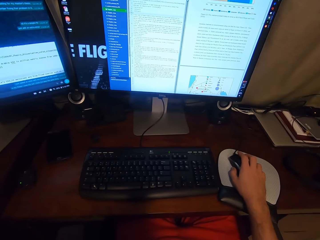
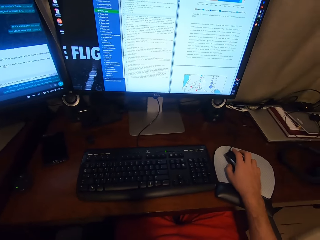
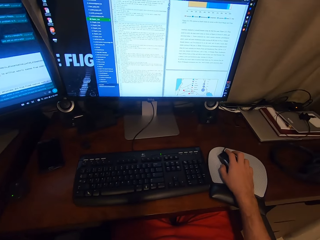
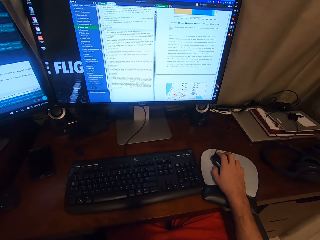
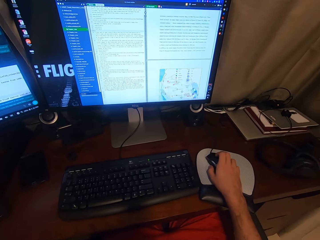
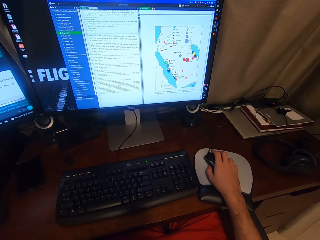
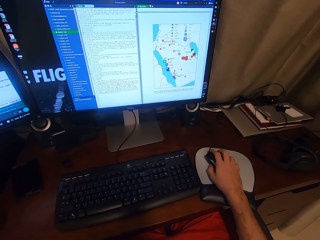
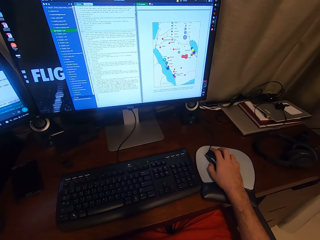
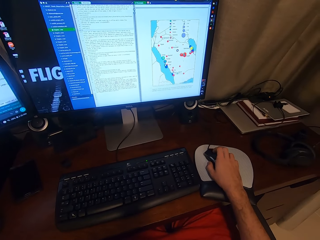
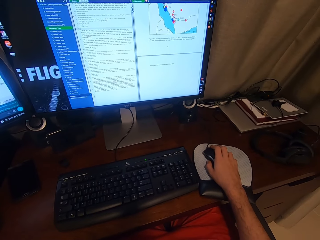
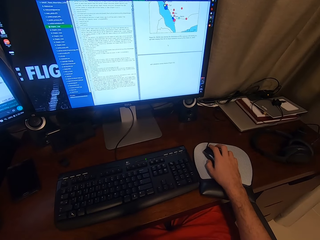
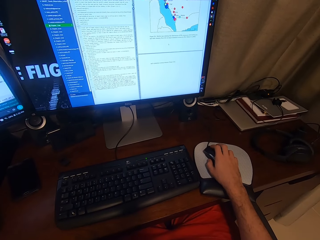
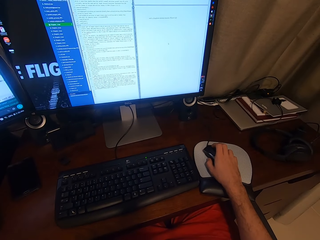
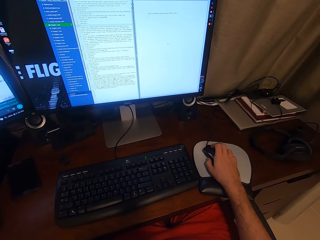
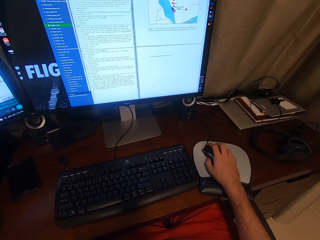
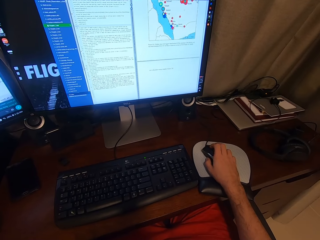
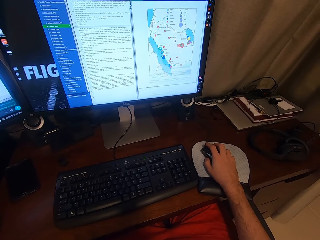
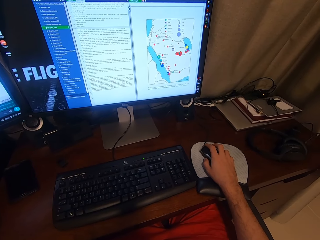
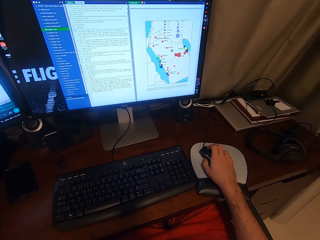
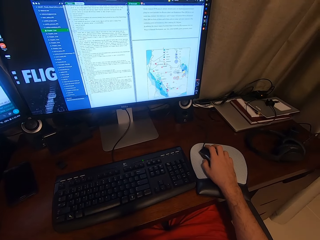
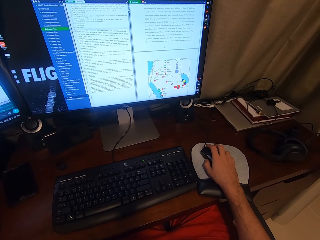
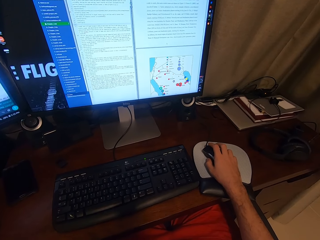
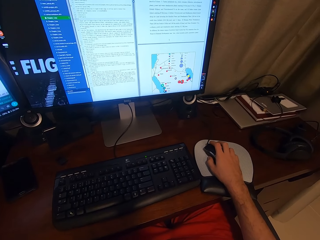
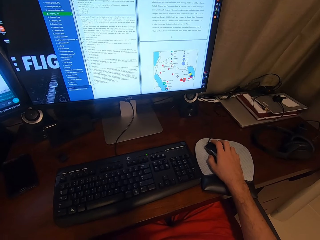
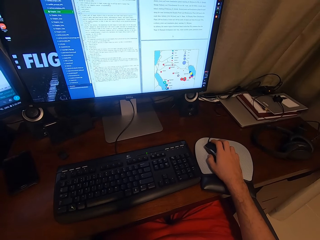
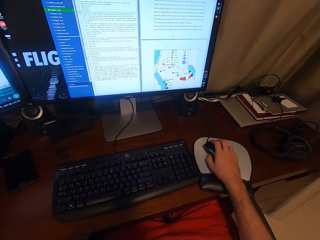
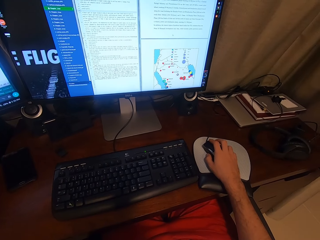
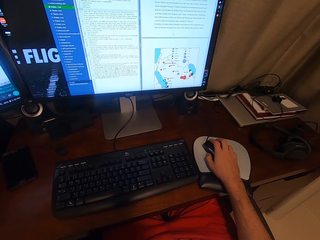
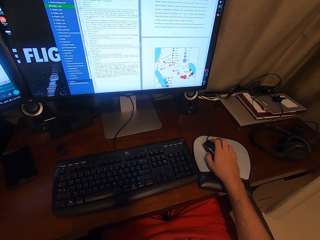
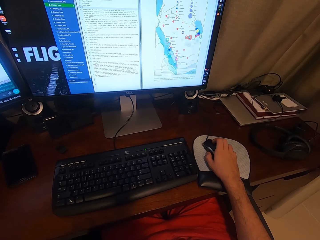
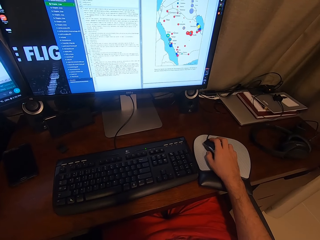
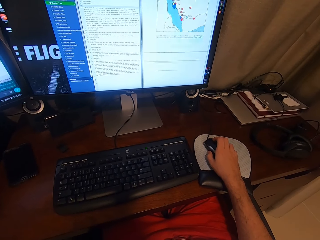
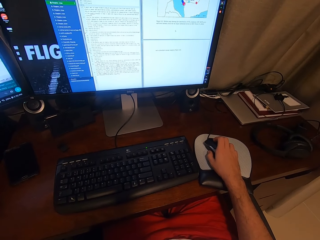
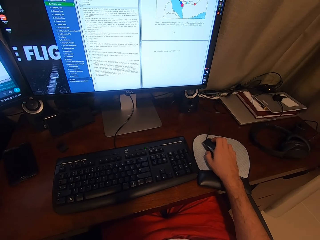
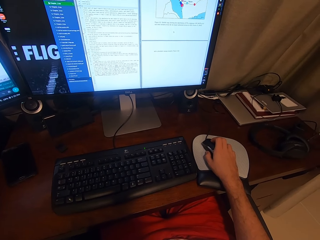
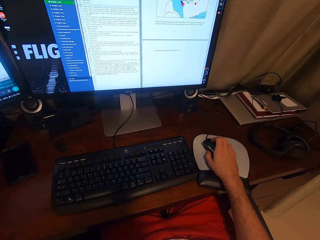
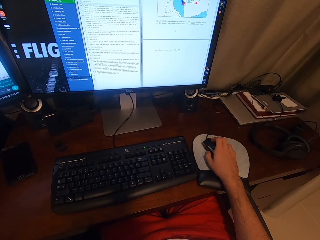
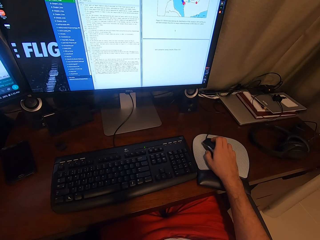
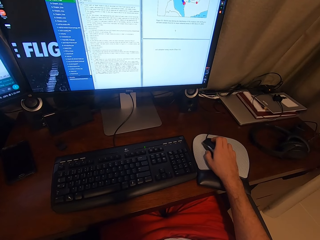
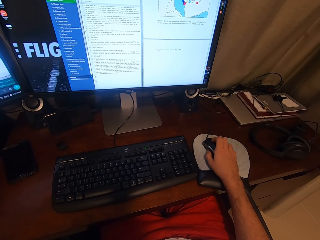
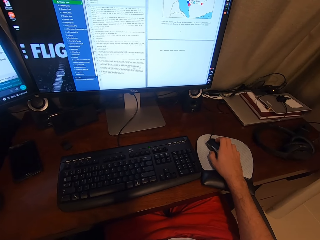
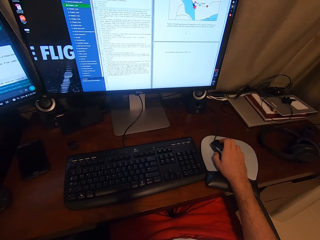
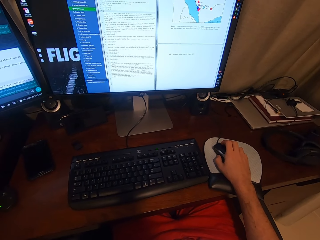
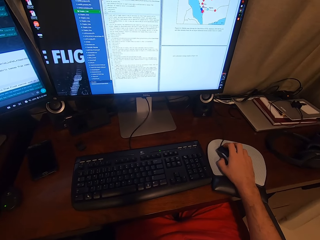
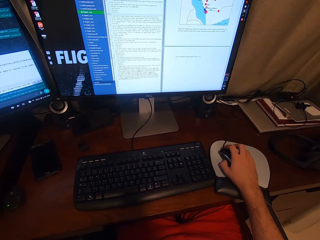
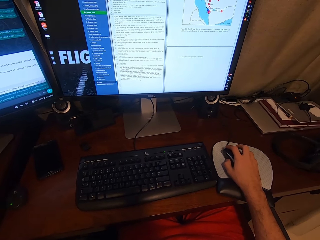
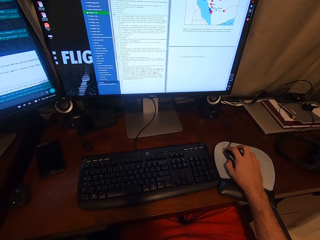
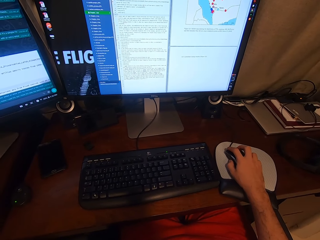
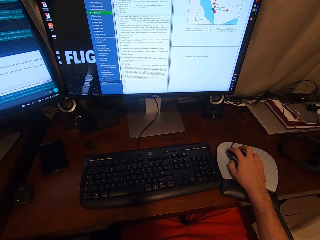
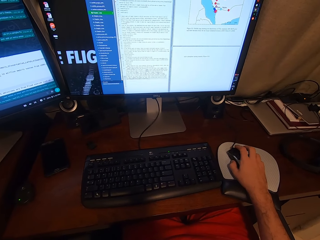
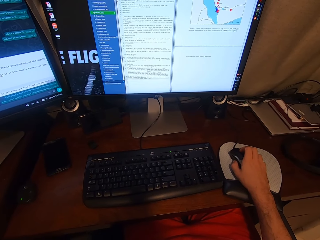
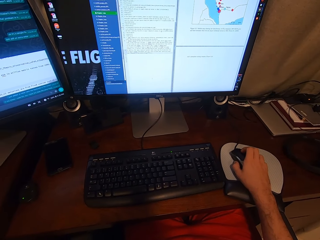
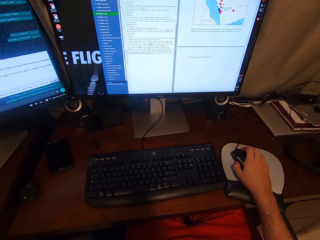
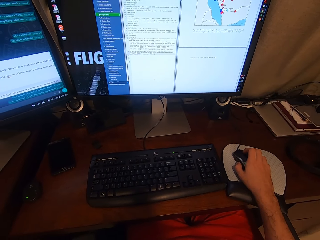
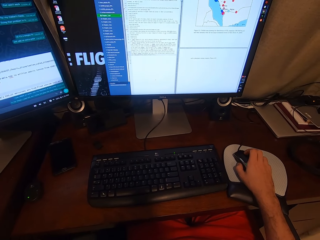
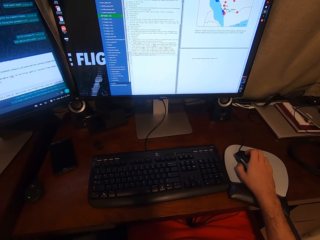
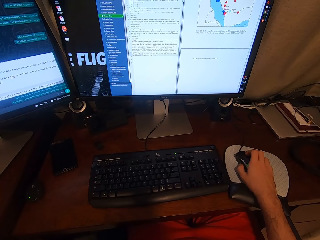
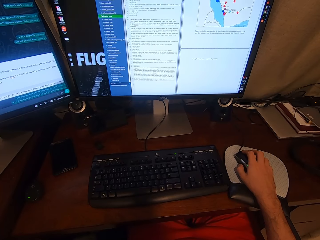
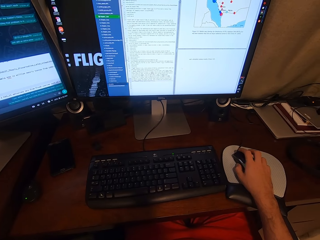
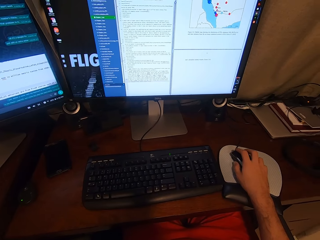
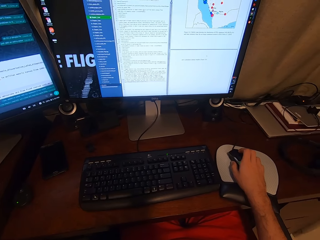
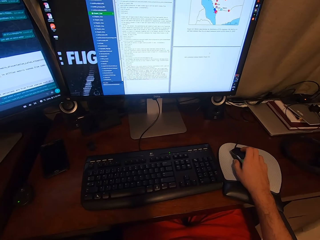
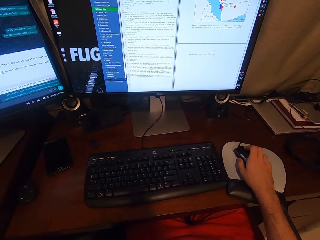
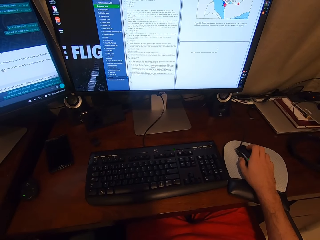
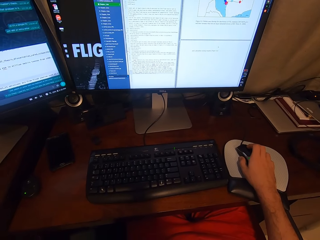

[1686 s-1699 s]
The camera wearer operates a computer using a mouse. He stares at a monitor. He operates the computer using the mouse. He clicks on the USB mouse attached to the desktop computer with his right hand. He scrolls on the USB mouse attached to the desktop computer with his right hand.

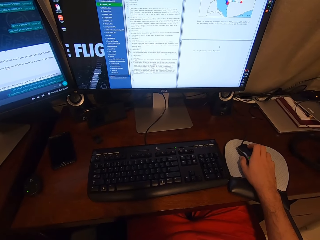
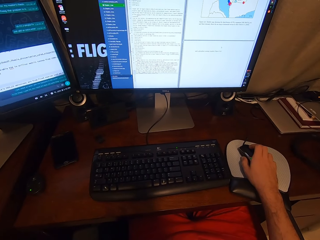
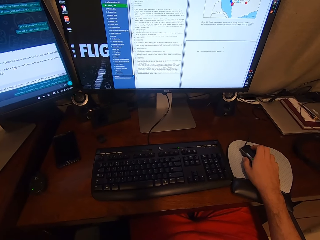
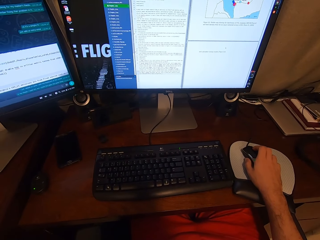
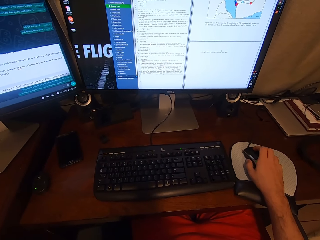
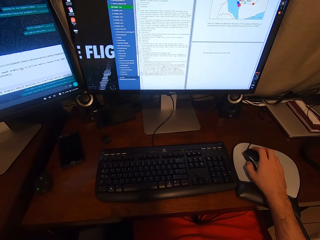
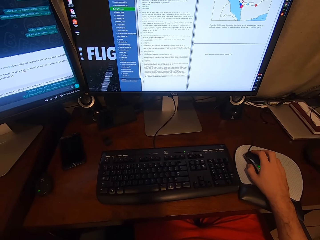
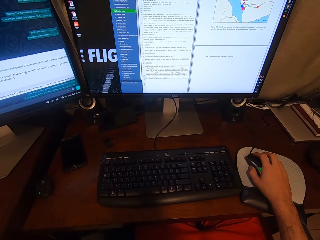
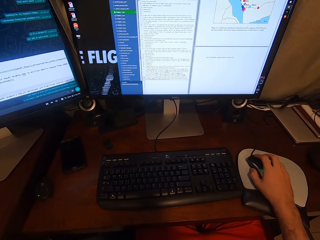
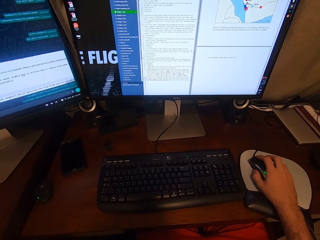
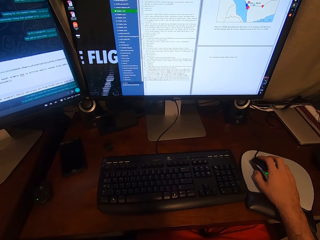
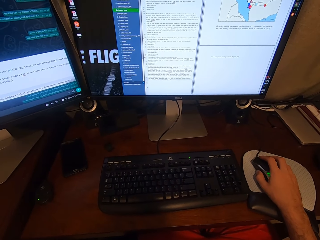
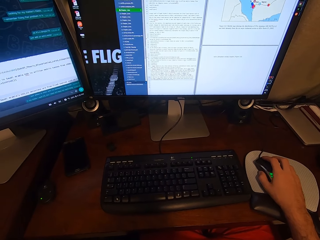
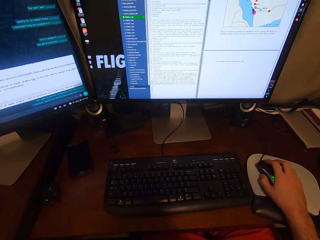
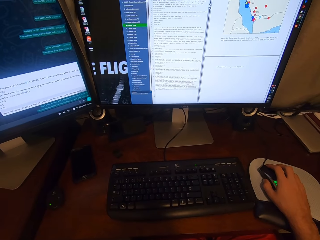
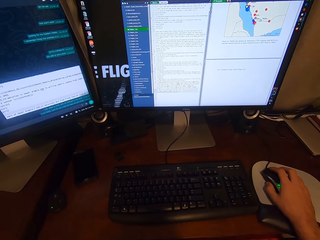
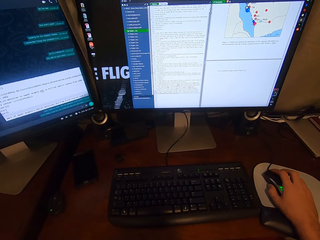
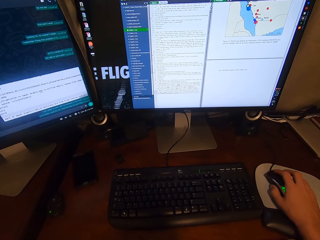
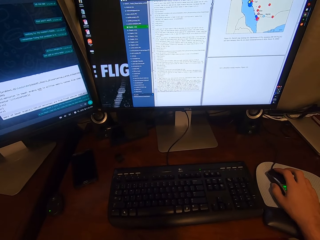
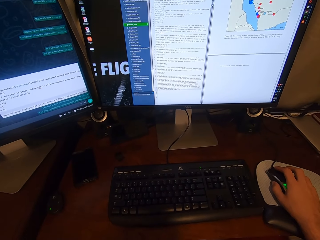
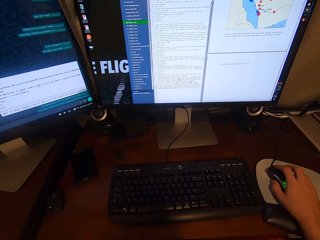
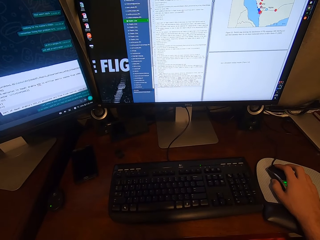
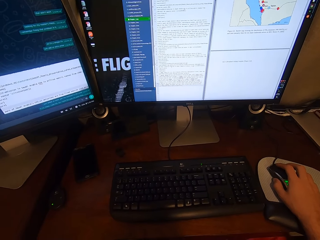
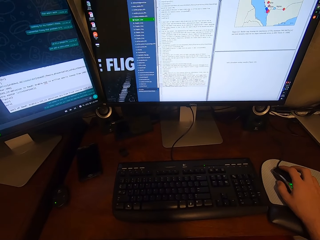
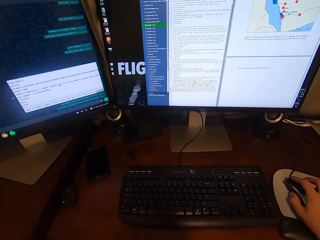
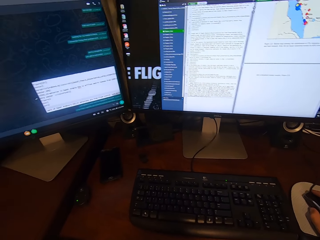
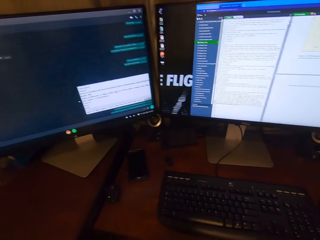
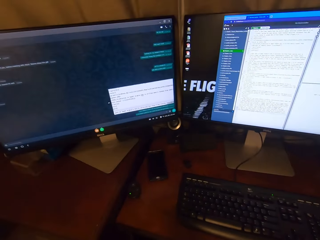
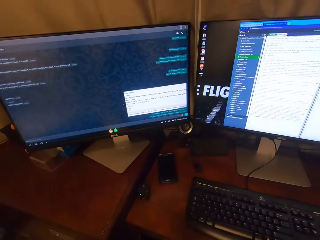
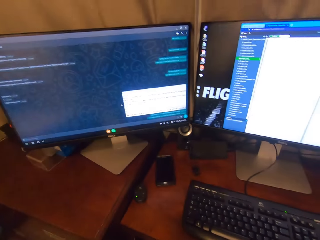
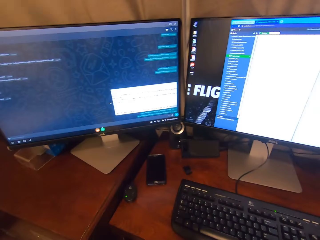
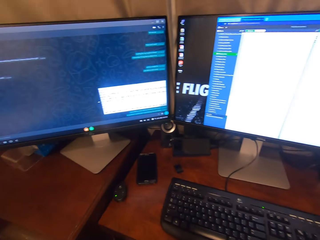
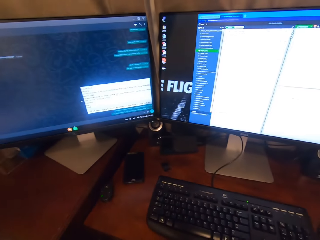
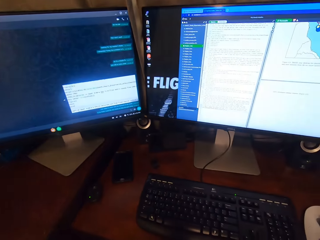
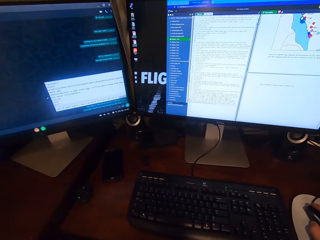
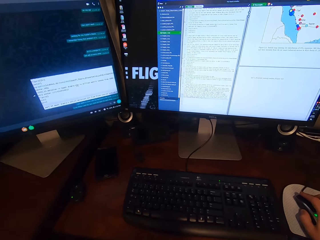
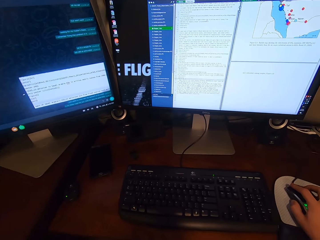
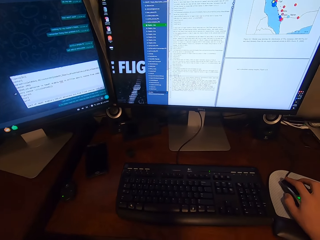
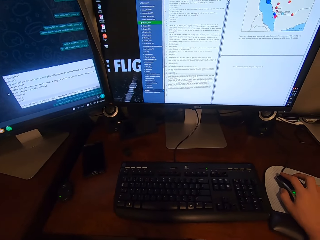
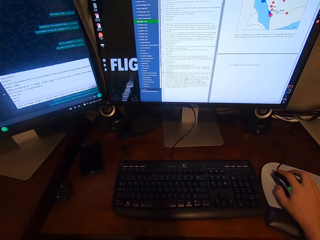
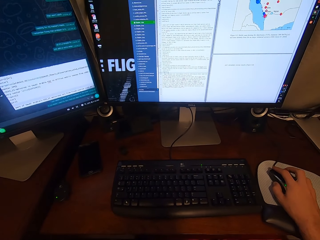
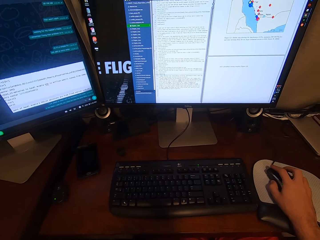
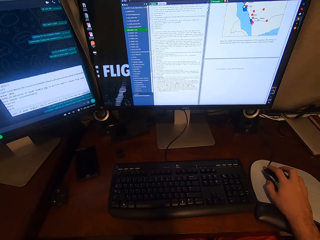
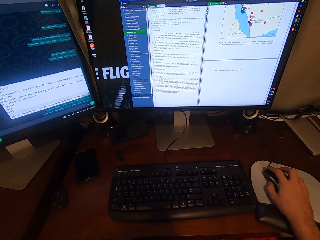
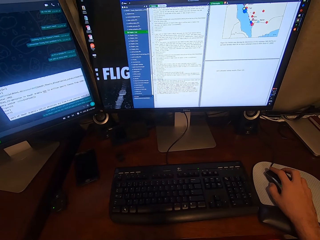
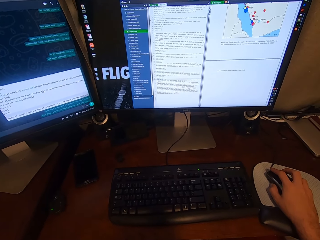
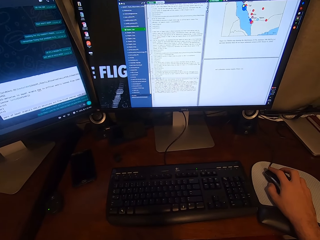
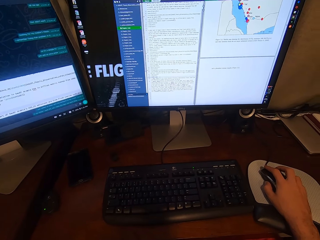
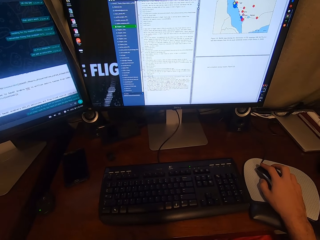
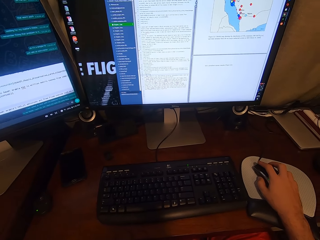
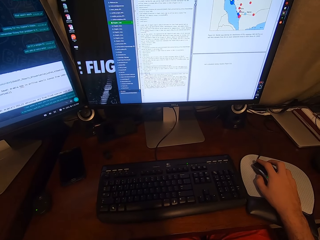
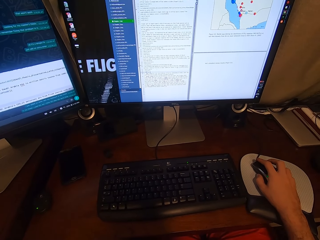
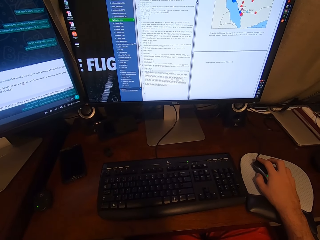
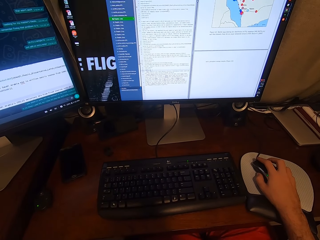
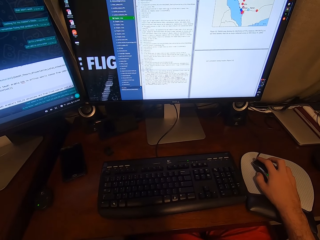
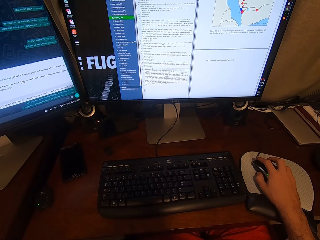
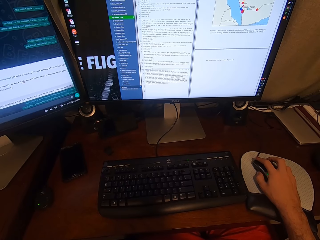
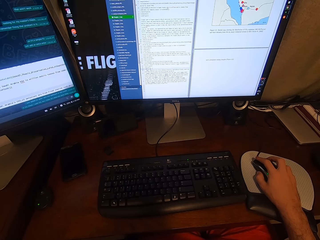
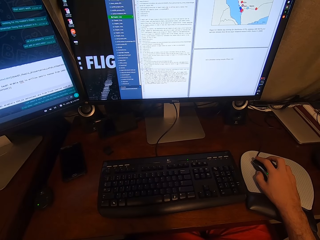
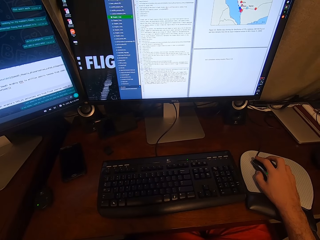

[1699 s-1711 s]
The camera wearer stares at a monitor. He looks towards the monitor. He clicks on the USB mouse attached to the desktop computer with his right hand. He looks towards the monitor again.
